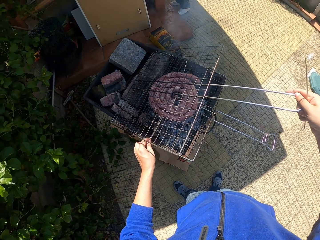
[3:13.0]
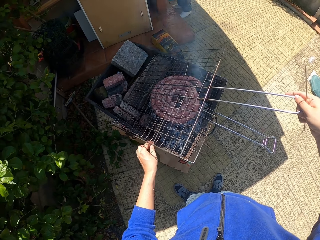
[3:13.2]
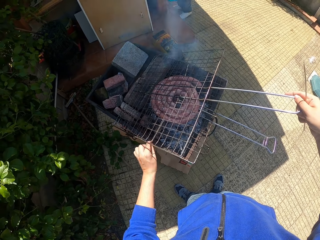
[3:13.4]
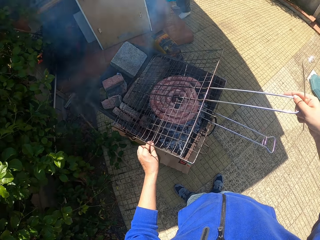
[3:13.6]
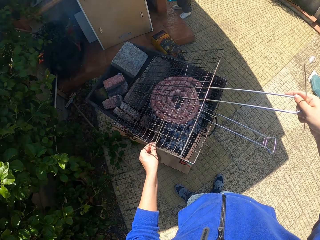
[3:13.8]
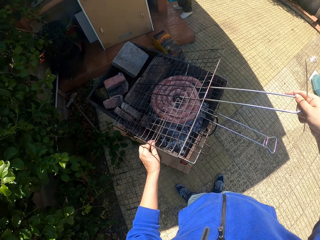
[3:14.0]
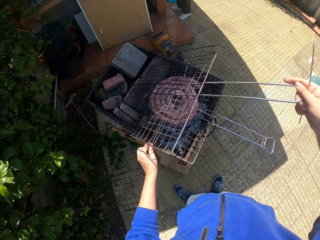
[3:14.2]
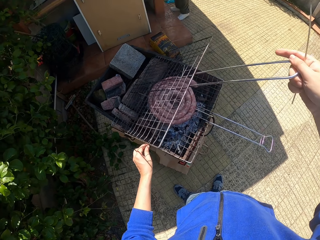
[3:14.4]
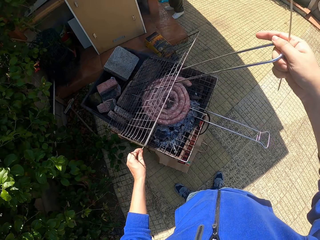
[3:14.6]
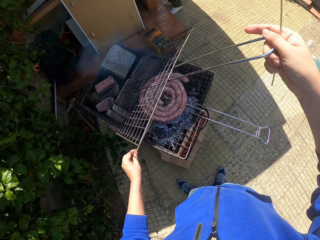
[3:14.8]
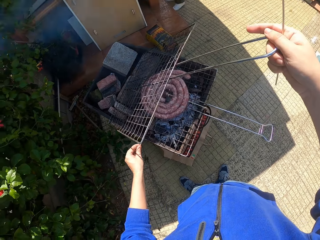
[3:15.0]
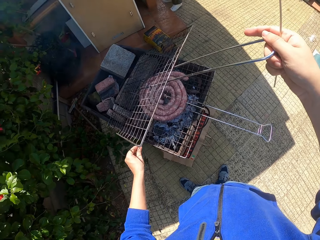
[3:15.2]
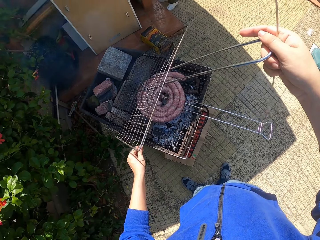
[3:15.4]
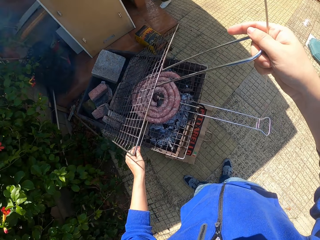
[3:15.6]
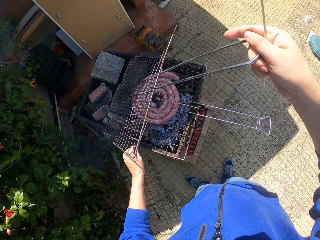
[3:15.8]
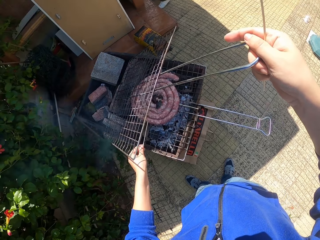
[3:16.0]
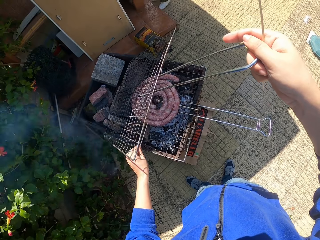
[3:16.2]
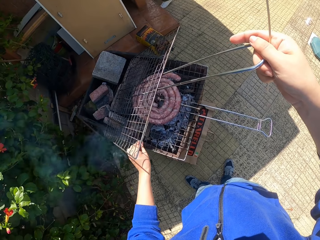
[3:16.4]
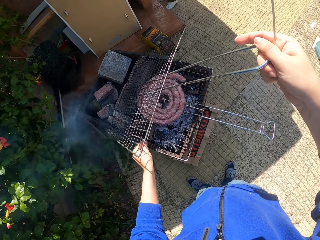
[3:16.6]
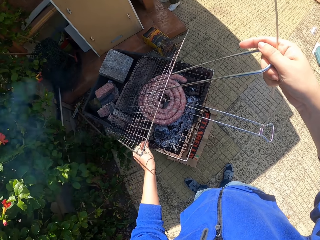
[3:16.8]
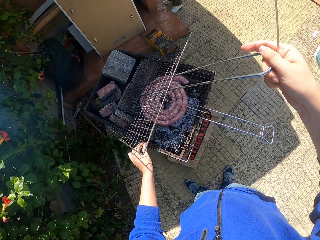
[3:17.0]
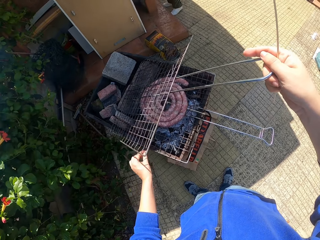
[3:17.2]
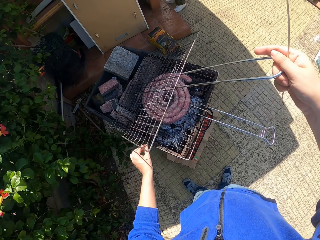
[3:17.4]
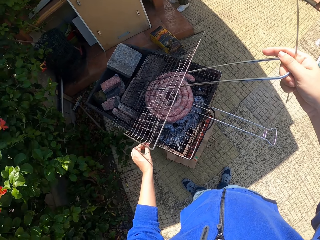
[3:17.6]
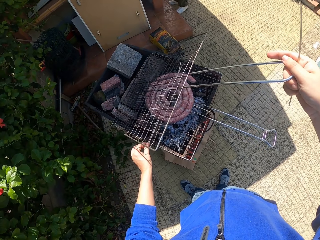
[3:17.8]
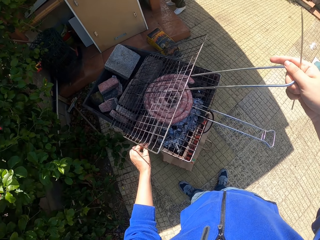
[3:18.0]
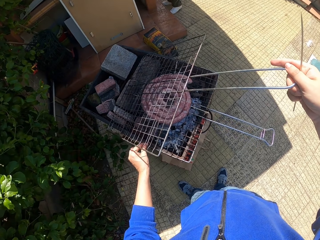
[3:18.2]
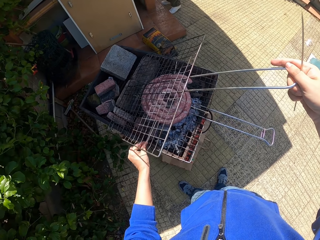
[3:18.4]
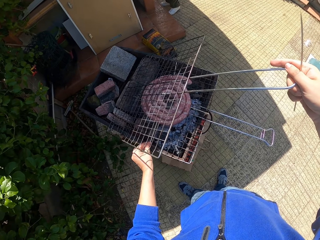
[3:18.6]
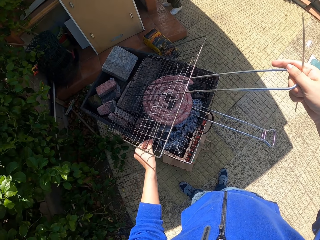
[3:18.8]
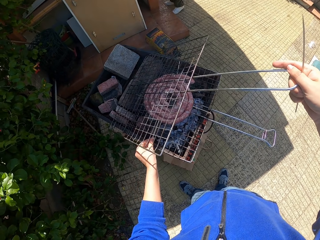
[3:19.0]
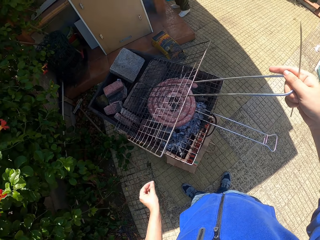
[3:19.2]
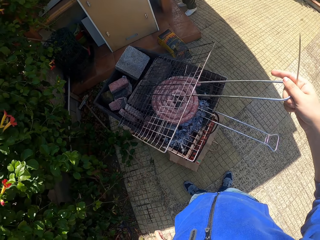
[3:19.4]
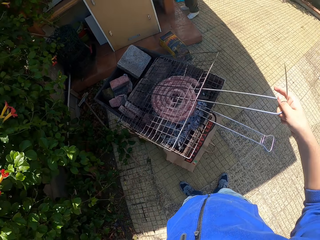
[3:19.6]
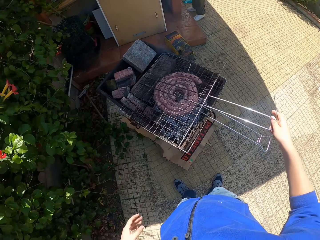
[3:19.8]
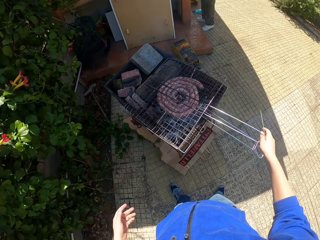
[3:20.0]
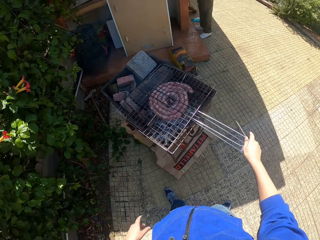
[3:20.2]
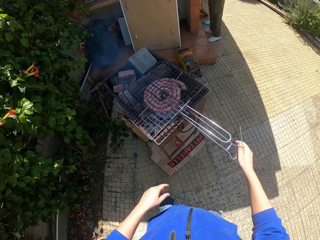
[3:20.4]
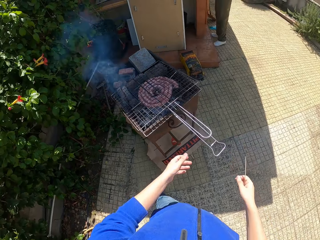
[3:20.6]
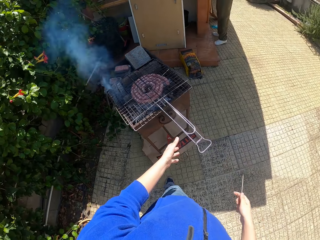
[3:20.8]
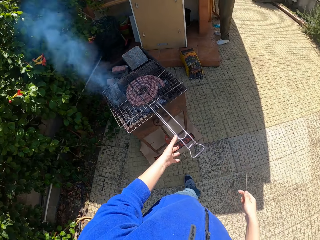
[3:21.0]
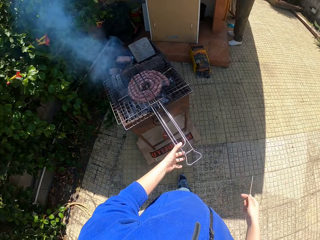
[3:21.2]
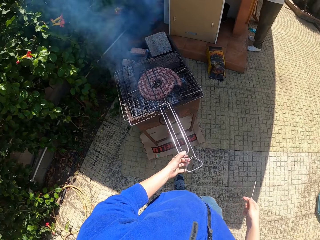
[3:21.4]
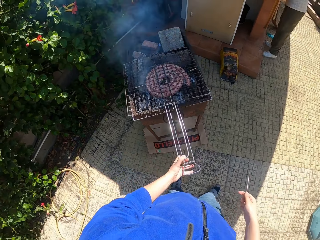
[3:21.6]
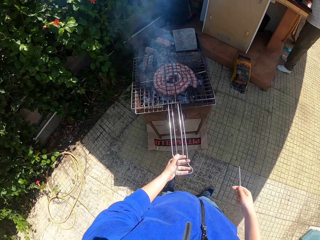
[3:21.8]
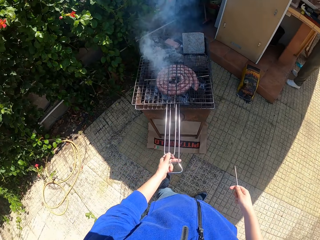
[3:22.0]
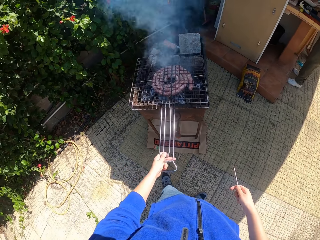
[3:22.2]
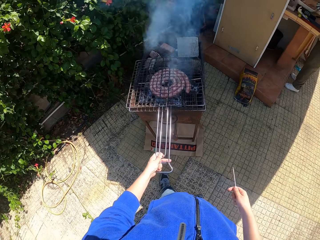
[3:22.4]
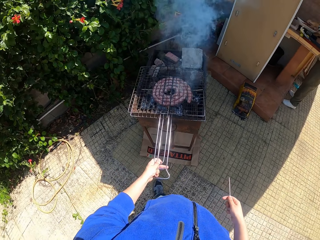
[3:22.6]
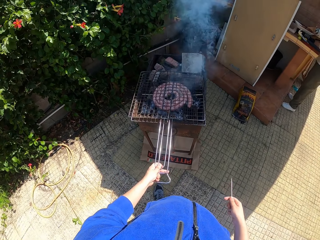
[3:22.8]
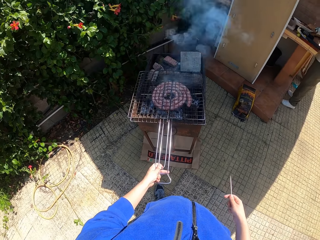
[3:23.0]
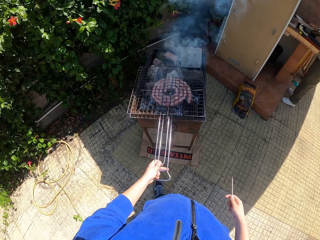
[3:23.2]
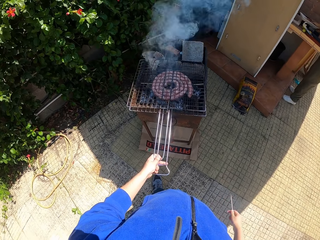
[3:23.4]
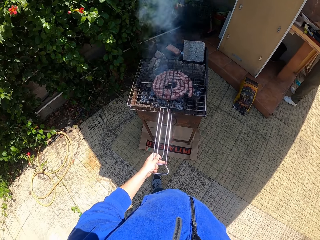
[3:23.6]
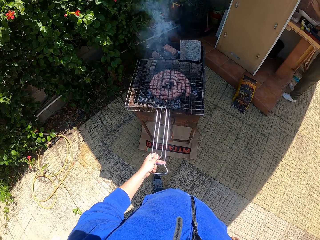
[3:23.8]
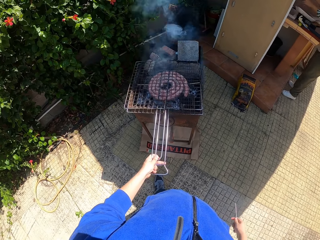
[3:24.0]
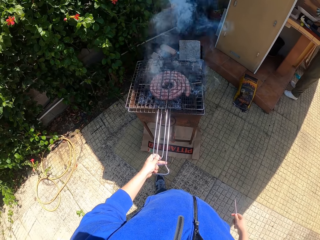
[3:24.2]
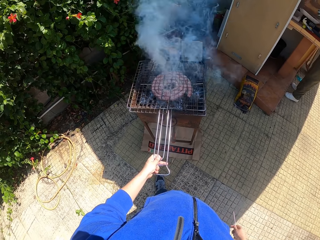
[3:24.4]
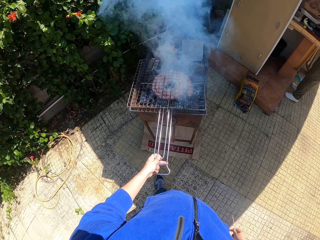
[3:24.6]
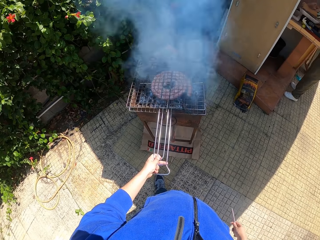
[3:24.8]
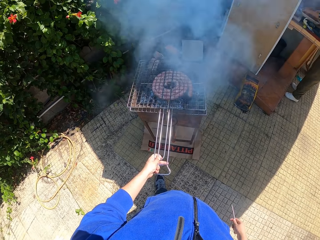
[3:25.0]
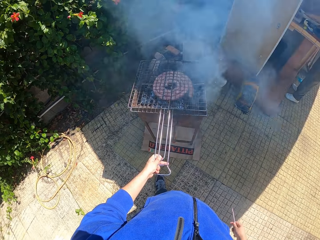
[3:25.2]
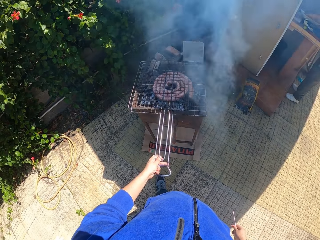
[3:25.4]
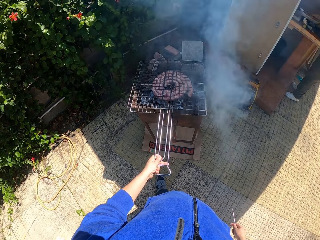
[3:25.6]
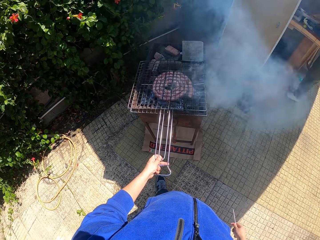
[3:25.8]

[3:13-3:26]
The camera wearer adjusts a barbecue wire rack handle with the right hand. They fit a bamboo skewer in the Boerewors. They close the barbecue wire rack handle with the right hand, and hold the barbecue wire rack handles with the left hand.

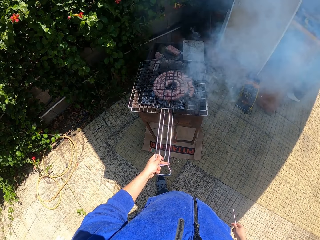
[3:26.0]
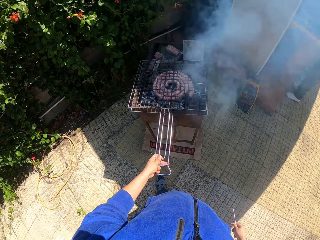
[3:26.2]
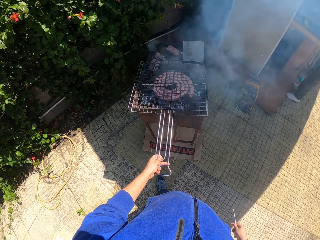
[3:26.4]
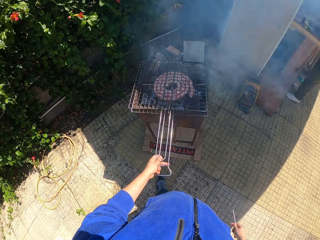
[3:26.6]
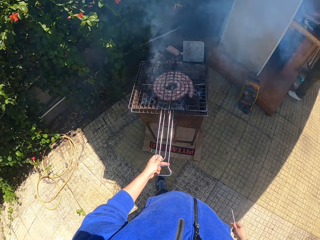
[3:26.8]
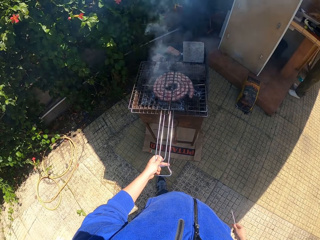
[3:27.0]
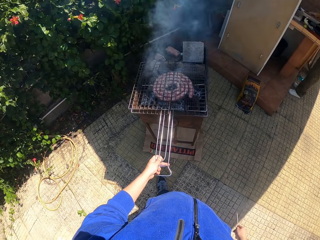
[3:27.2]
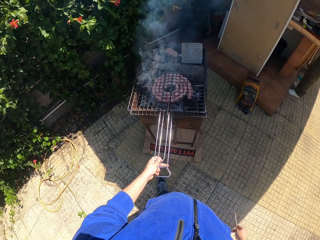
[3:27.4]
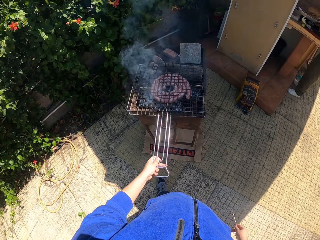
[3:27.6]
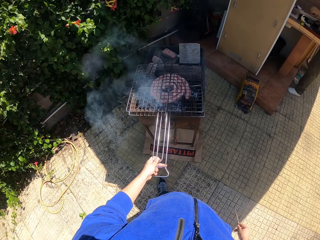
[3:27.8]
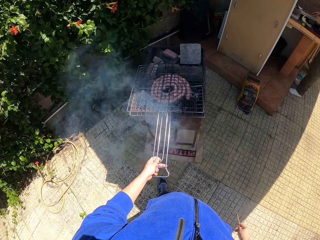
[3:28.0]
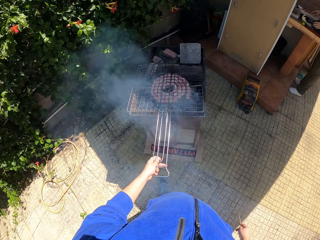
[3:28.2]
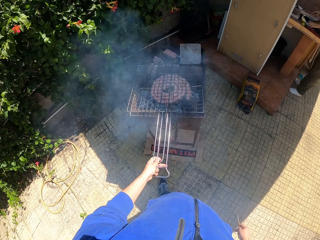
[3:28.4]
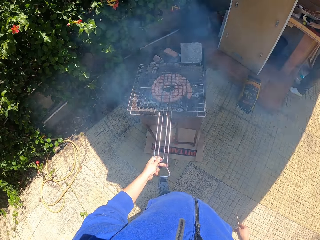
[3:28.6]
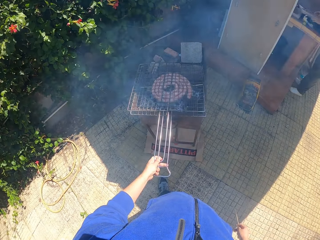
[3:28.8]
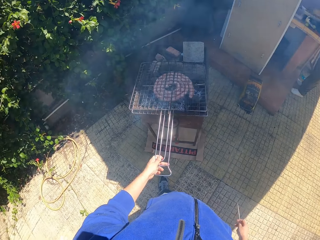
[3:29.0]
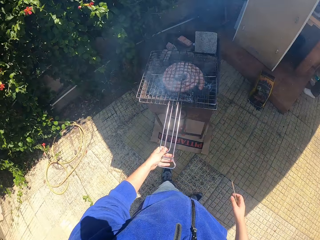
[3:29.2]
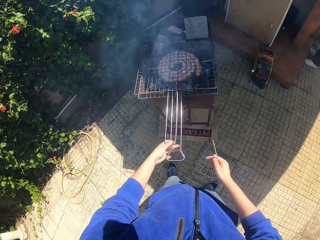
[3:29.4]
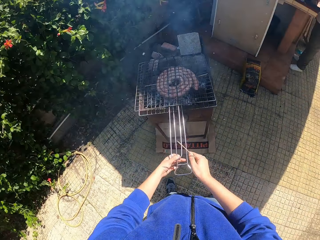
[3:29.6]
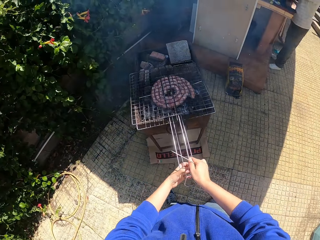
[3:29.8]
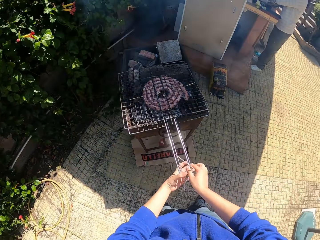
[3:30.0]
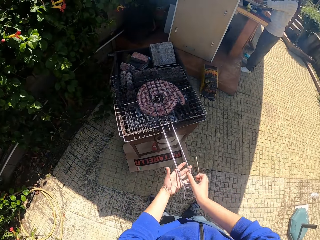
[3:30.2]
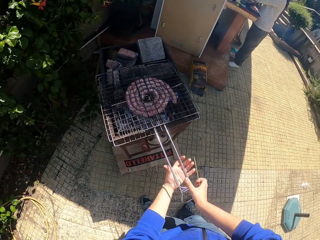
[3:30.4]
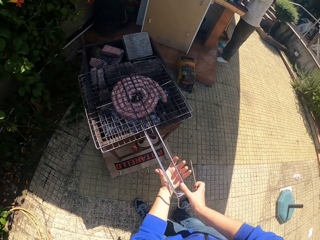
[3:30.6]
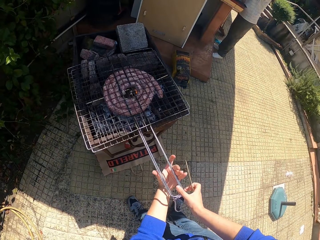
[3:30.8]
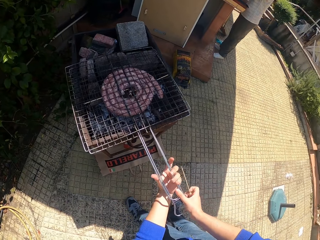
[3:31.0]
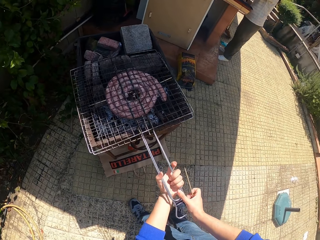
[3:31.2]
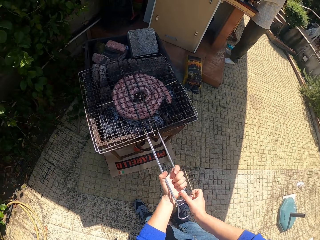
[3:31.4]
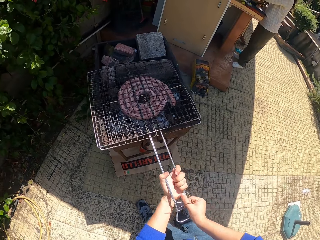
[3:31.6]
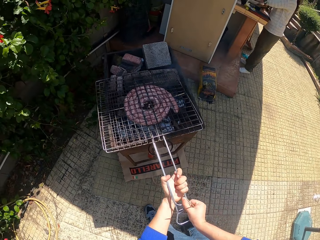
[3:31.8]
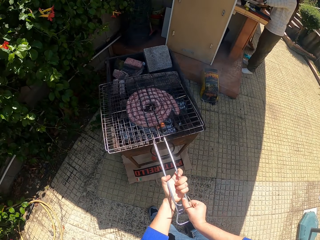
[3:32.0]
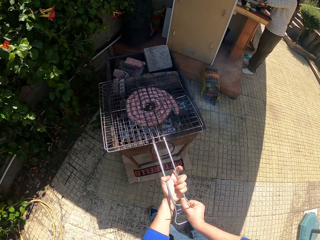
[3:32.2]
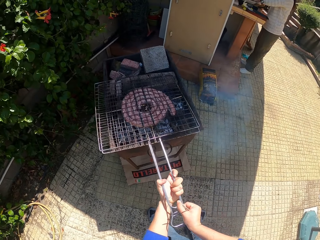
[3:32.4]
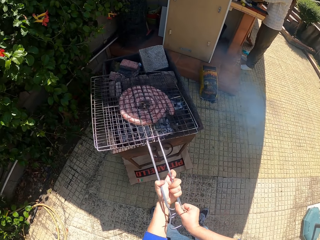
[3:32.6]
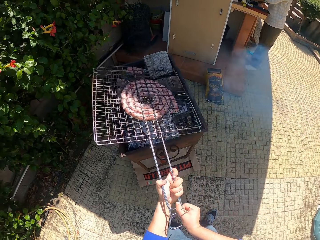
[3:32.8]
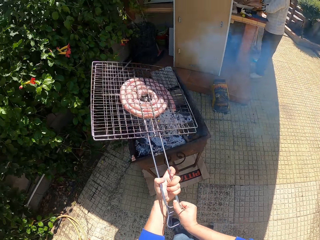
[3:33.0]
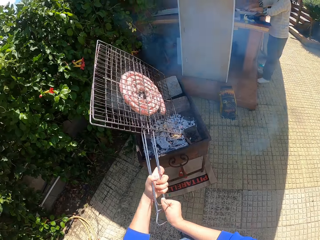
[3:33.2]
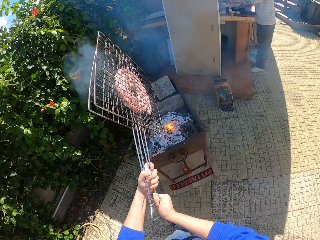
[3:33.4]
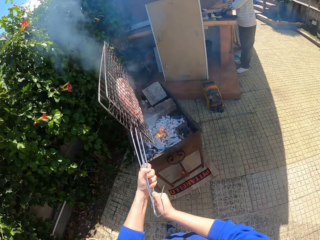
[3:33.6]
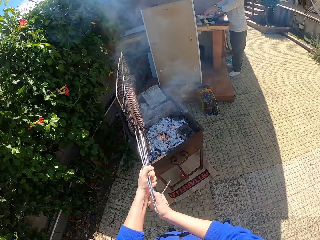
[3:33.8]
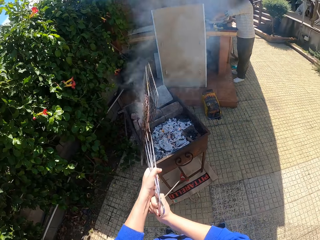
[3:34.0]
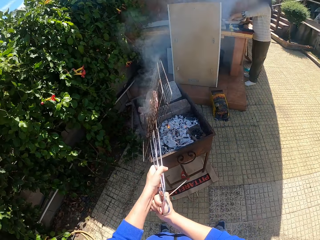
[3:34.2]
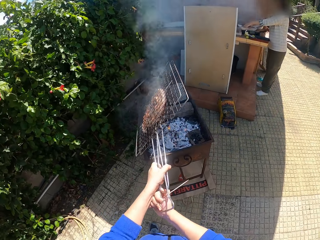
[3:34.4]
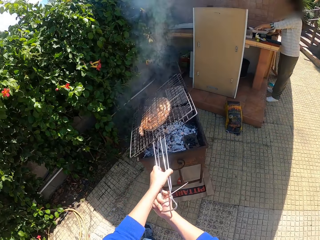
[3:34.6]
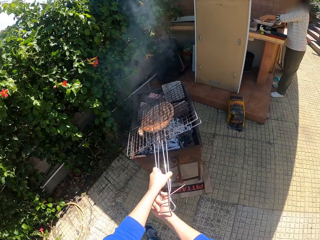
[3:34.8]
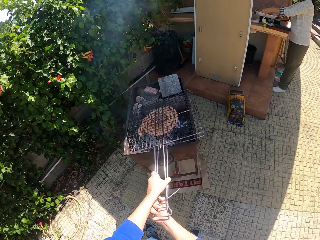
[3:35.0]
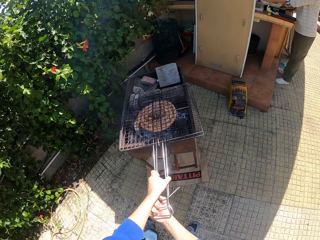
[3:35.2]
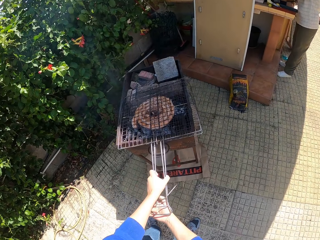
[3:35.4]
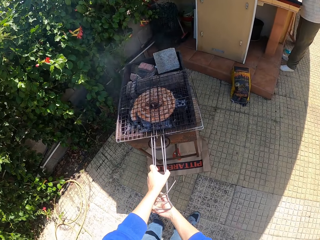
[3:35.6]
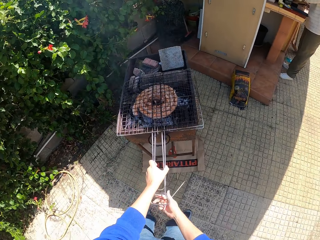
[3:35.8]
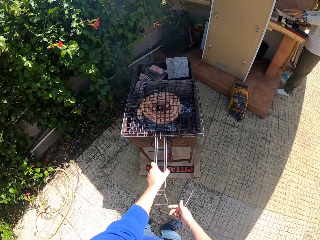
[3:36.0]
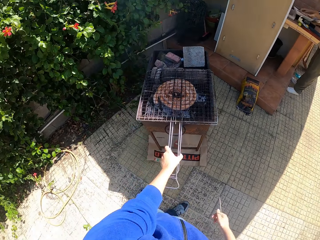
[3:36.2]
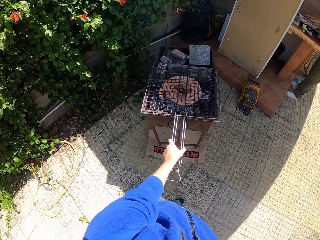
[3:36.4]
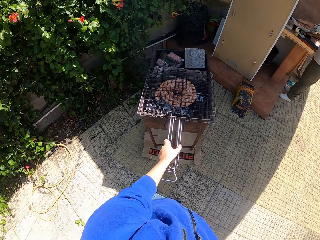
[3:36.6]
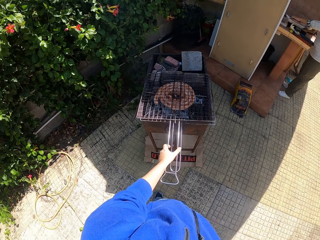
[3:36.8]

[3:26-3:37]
The camera wearer holds the barbecue wire rack handles with both hands. They turn the barbecue wire rack with both hands and place the barbecue wire rack on the grill.
